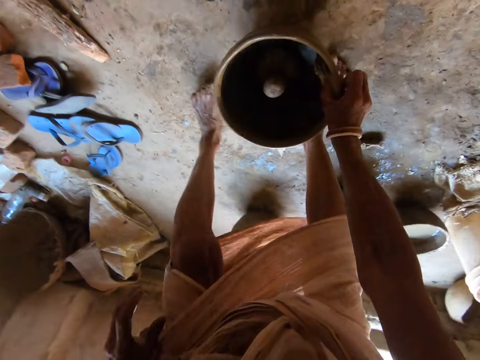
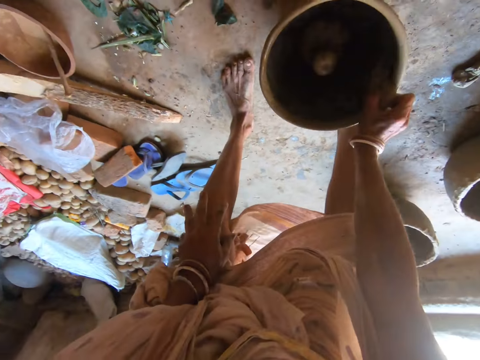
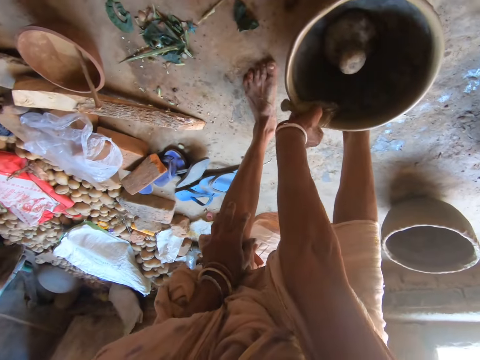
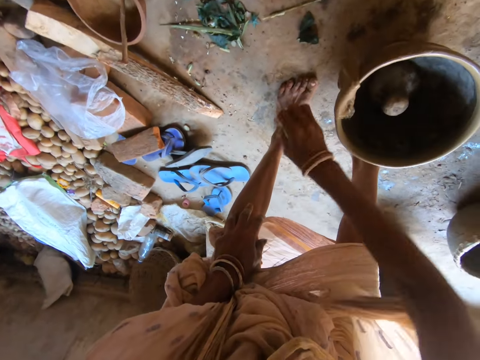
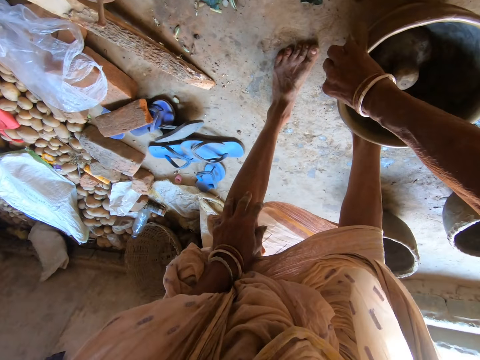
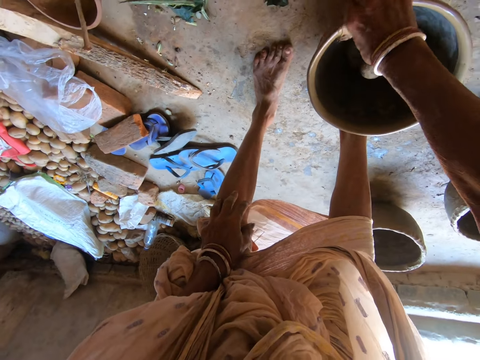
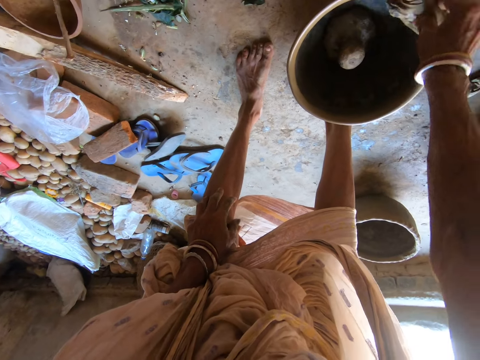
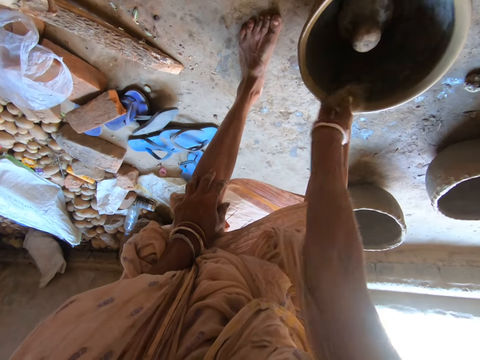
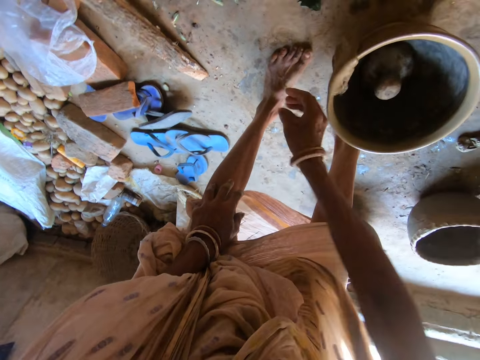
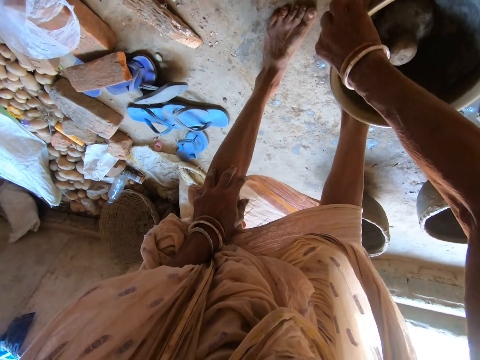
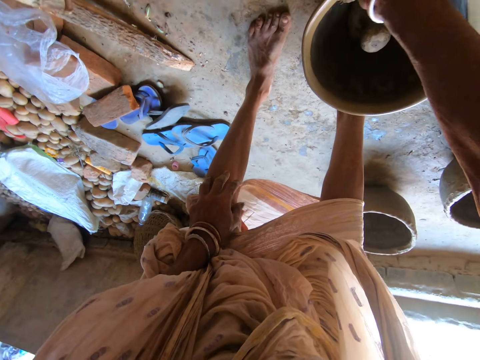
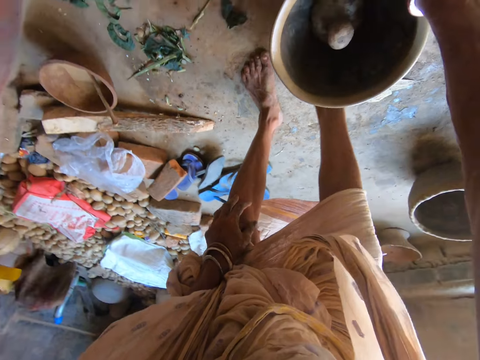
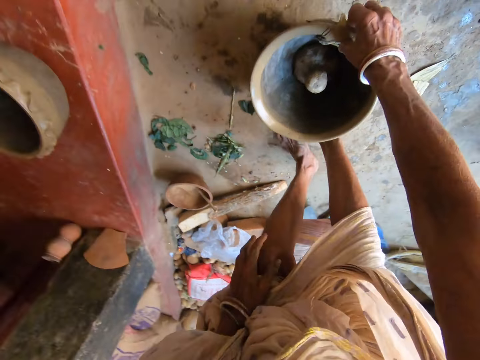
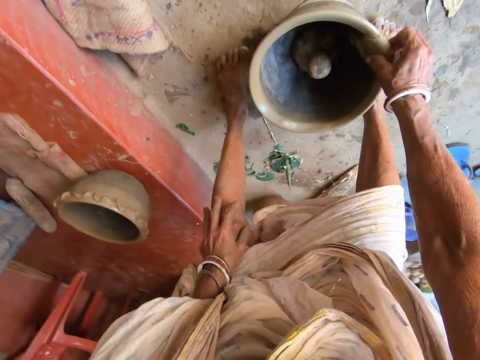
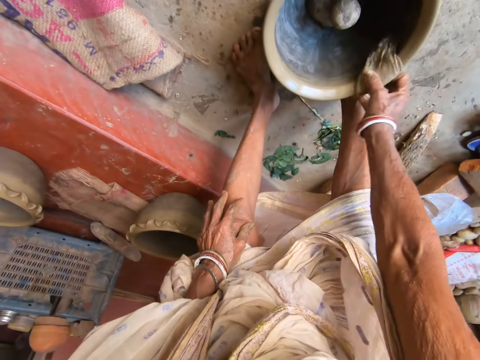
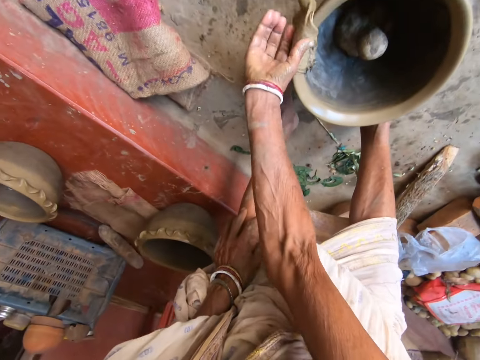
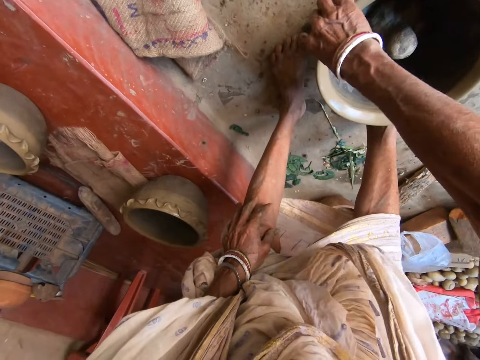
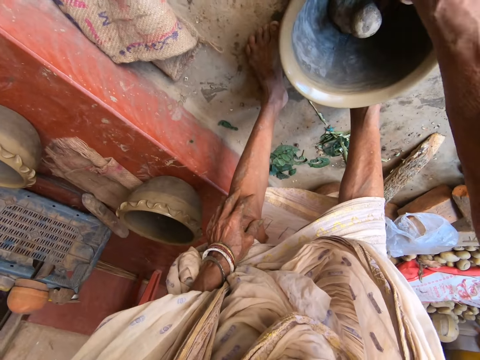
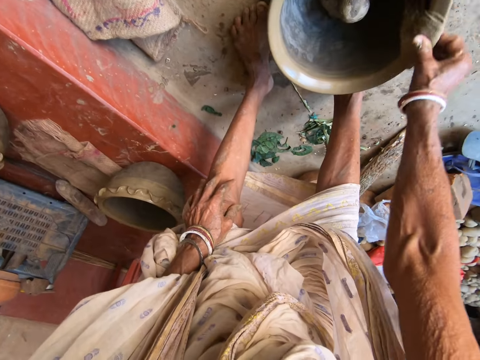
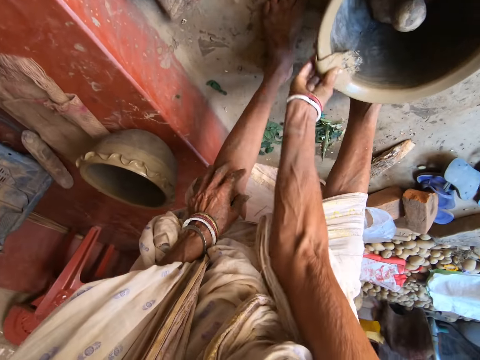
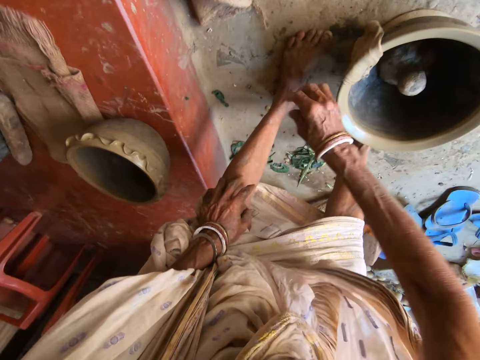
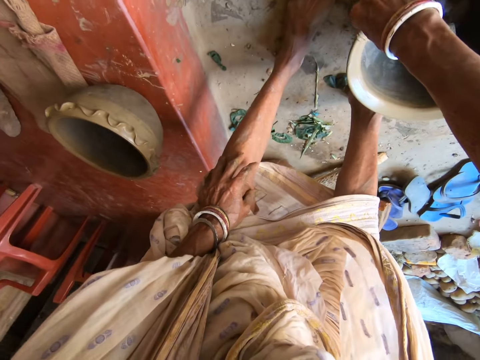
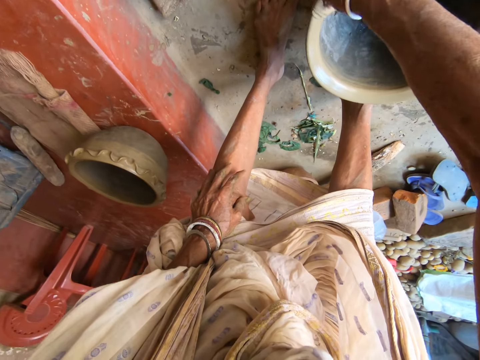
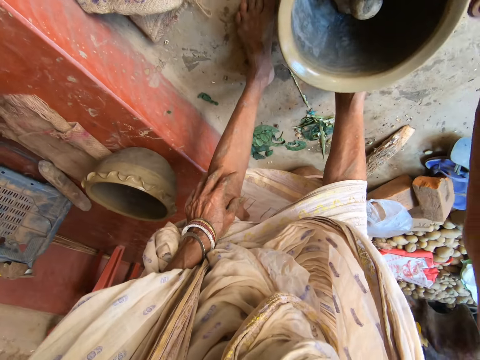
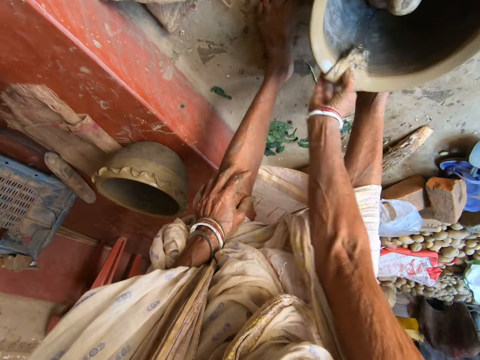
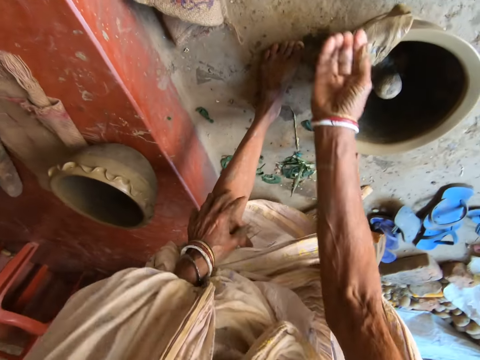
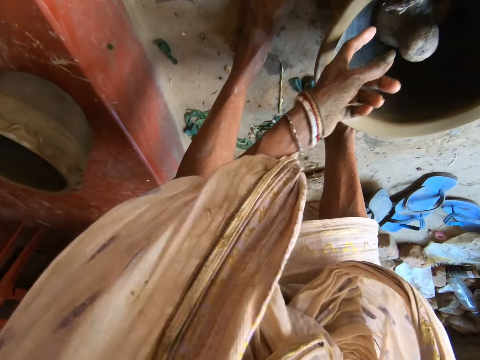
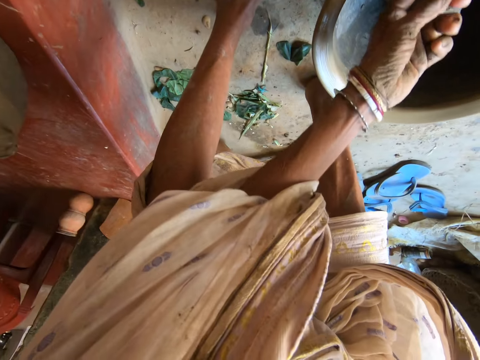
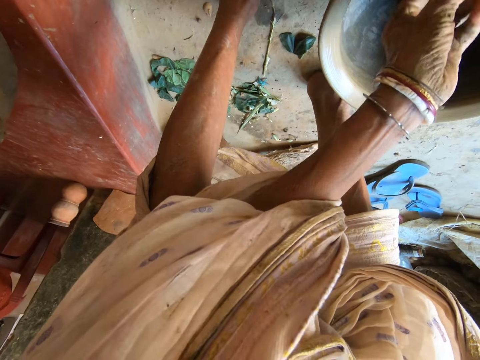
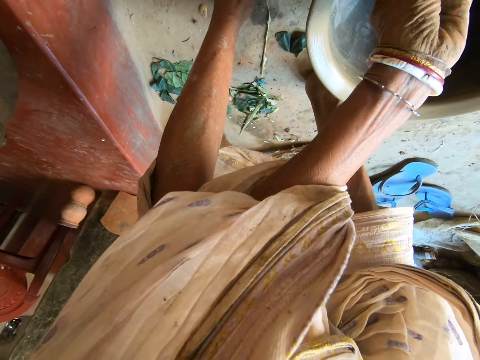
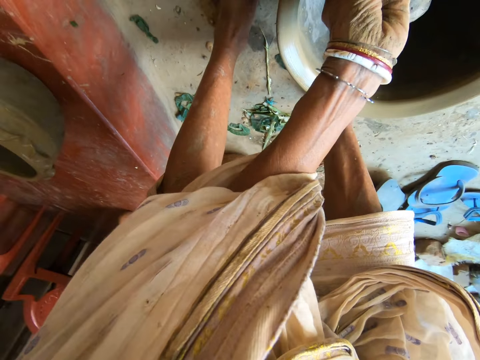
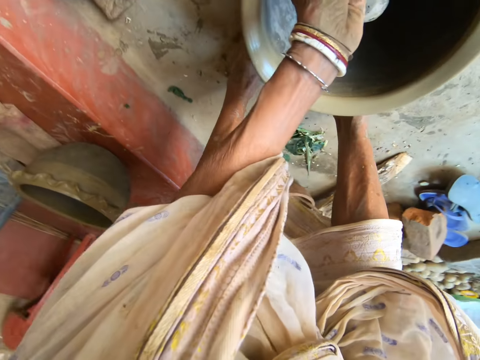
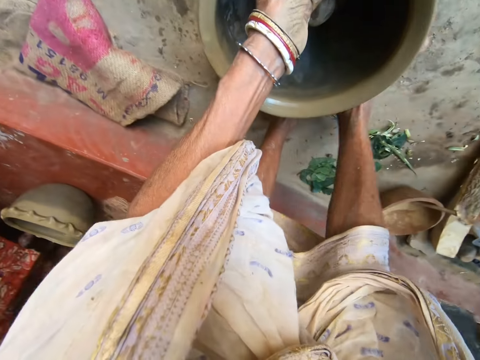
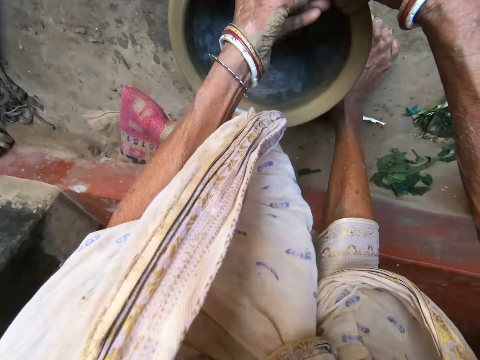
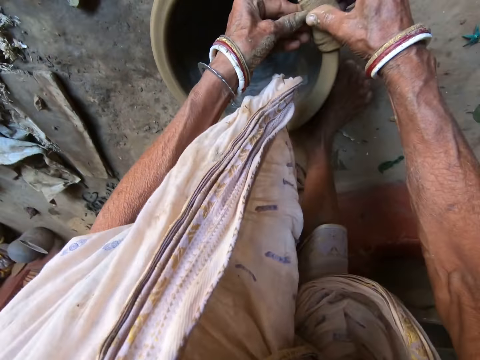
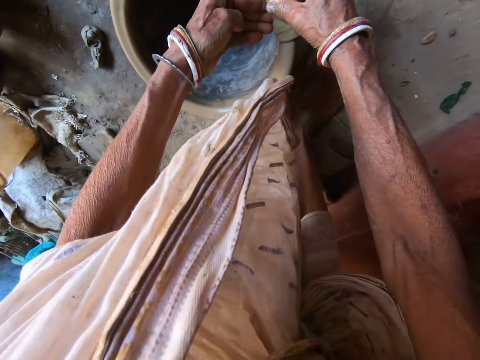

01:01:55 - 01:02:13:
The camera wearer cleans the pot with the piece of cloth. She adjusts her position. She cleans the pot with the piece of cloth. She adjusts her position. She cleans the pot with the piece of cloth. She adjusts her position. She adjusts her position again. She cleans the pot with the piece of cloth. She adjusts her position. She molds the pot on the floor with the piece of cloth in both hands. She cleans the pot with the piece of cloth.

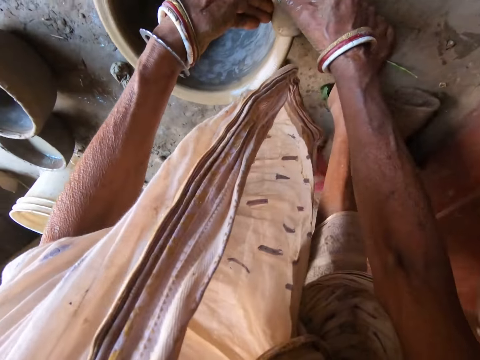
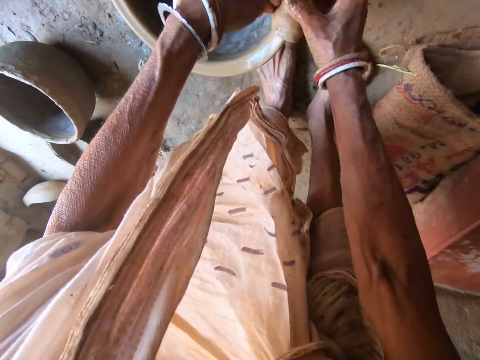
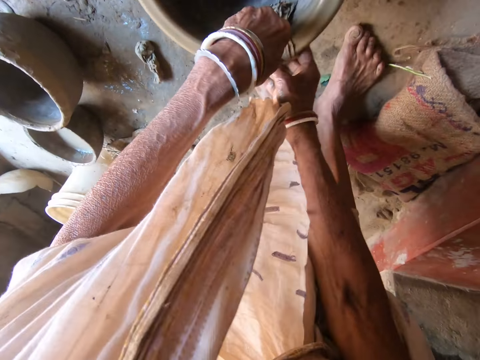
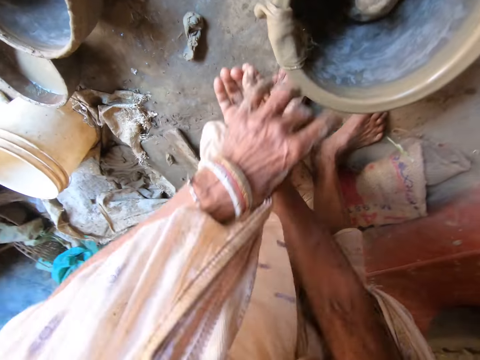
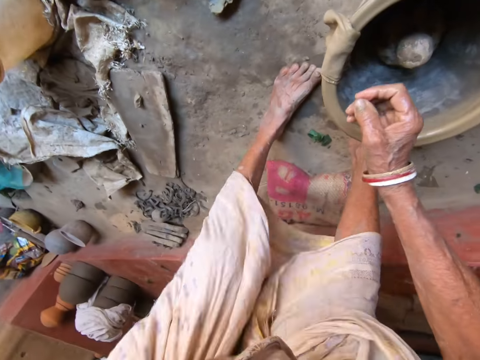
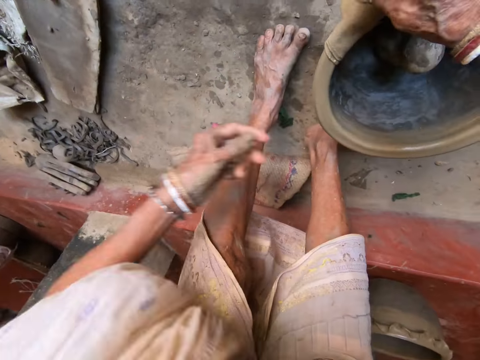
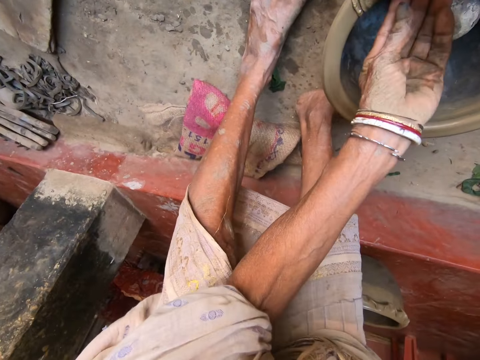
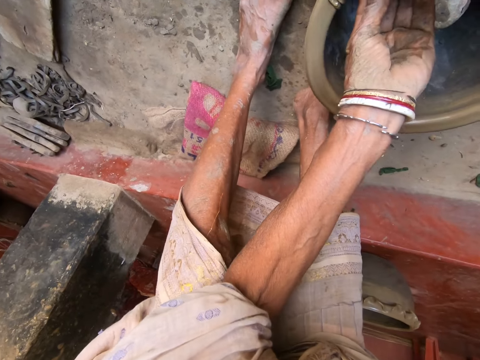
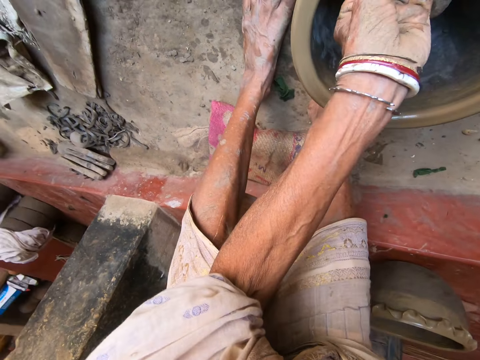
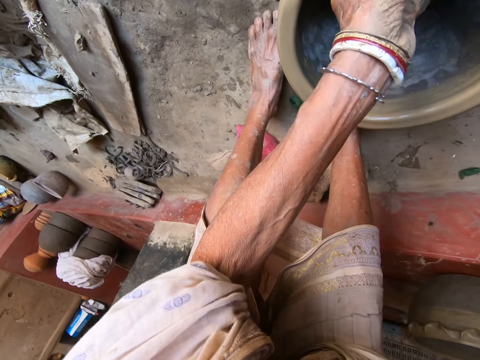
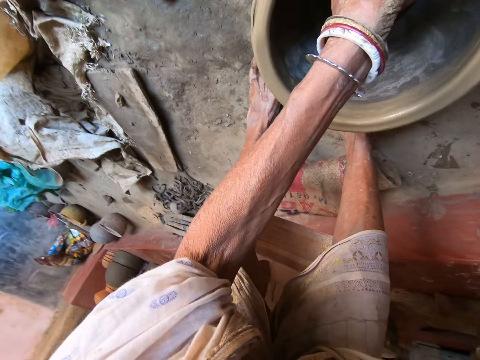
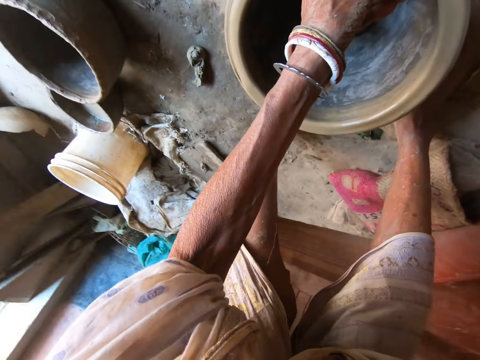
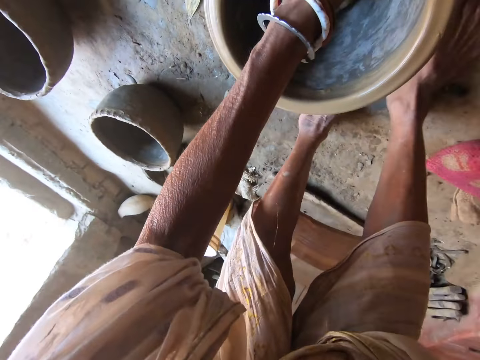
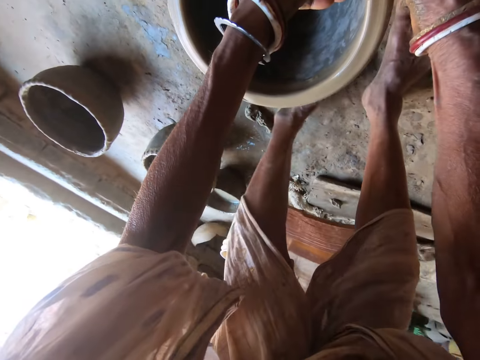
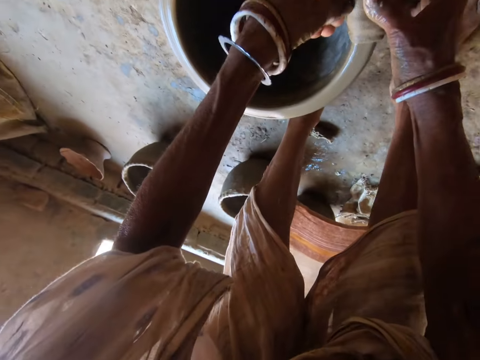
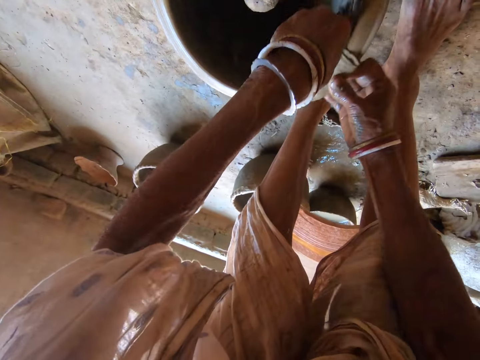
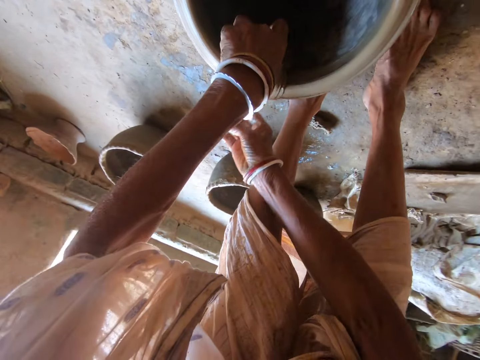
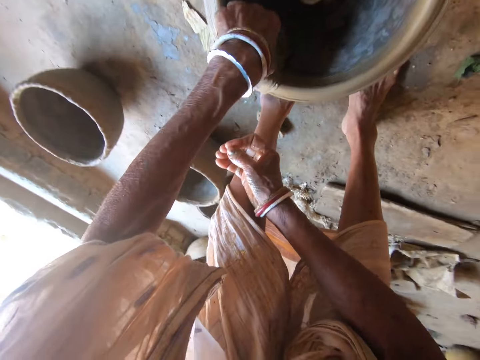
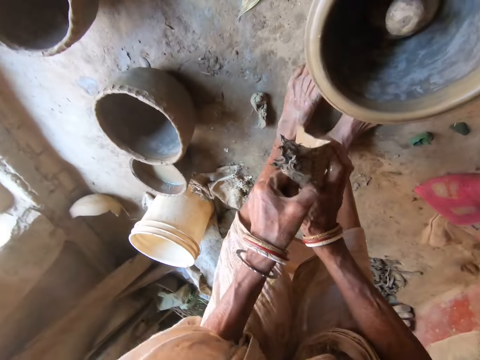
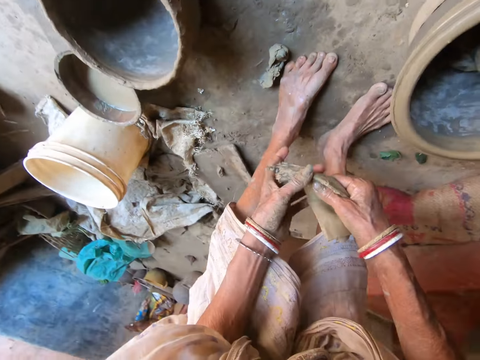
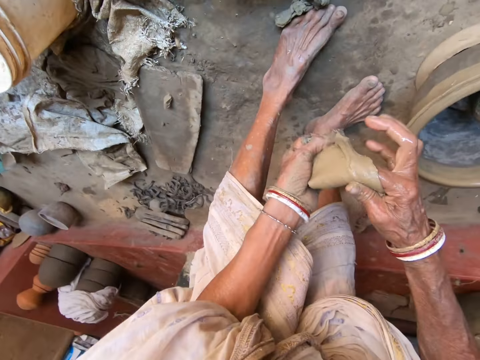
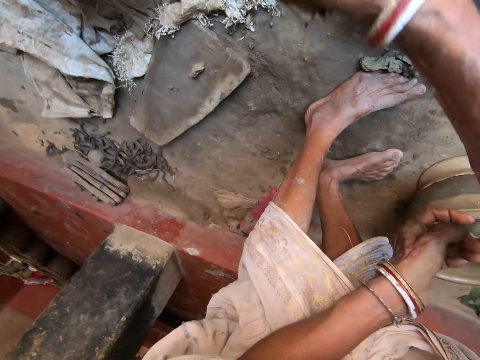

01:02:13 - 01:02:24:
The camera wearer adjusts her position. She adjusts her cloth with her left hand. She molds the pot on the floor with the piece of cloth in both hands. She cleans the pot with the piece of cloth. She picks up the piece of cloth. She holds the piece of cloth with both her hands. She folds the piece of cloth with both hands.
